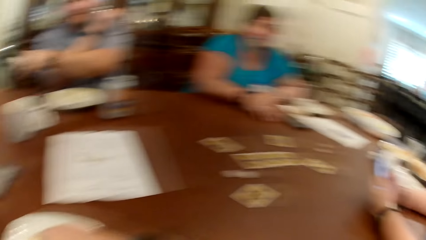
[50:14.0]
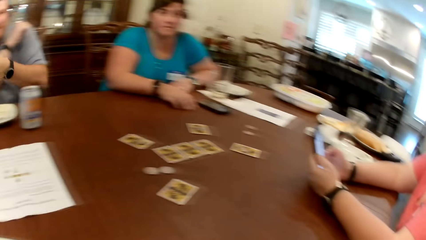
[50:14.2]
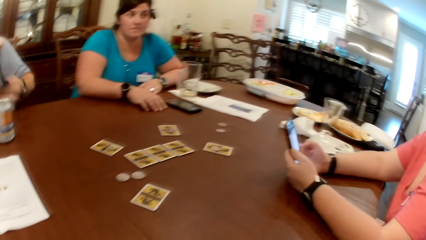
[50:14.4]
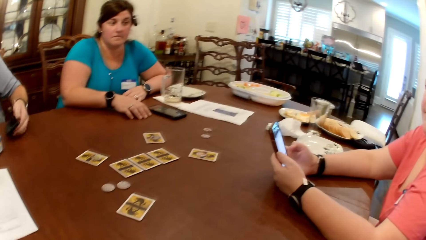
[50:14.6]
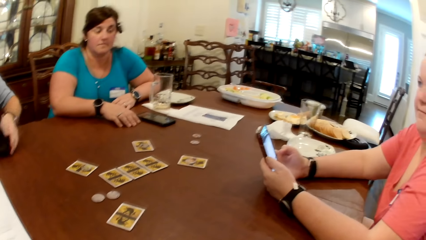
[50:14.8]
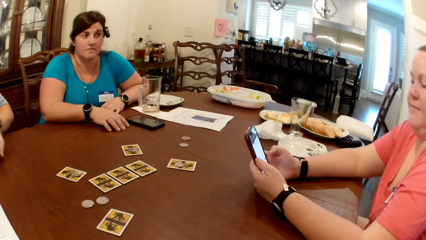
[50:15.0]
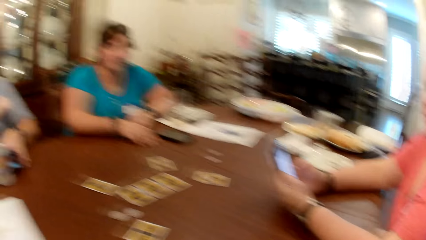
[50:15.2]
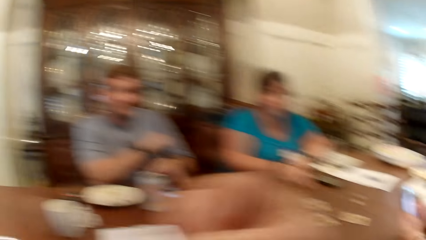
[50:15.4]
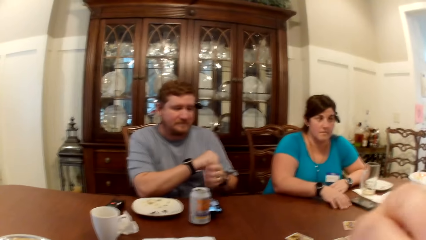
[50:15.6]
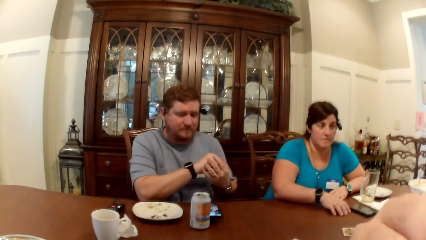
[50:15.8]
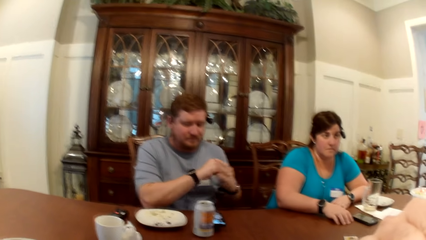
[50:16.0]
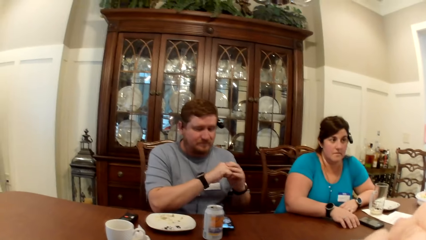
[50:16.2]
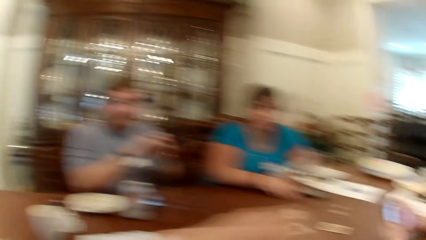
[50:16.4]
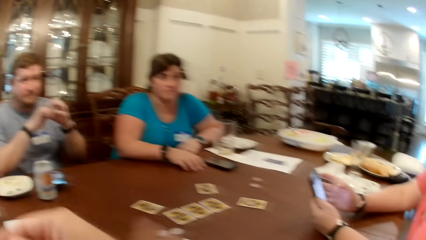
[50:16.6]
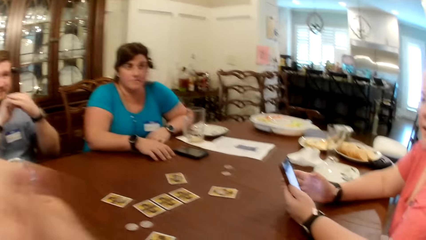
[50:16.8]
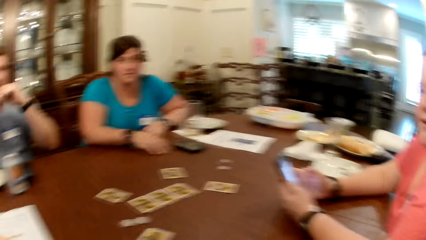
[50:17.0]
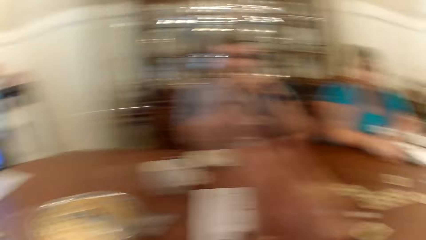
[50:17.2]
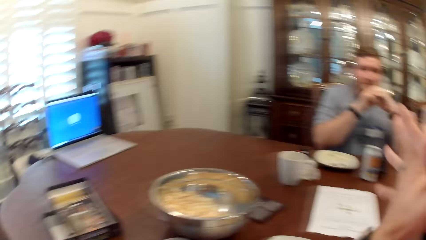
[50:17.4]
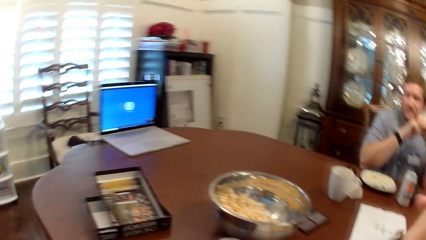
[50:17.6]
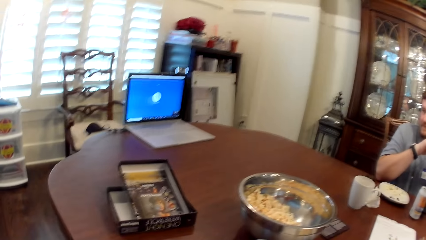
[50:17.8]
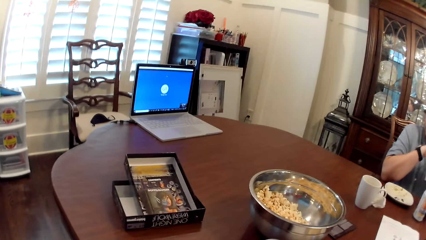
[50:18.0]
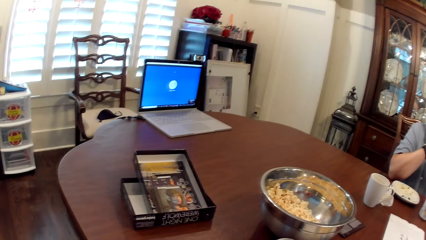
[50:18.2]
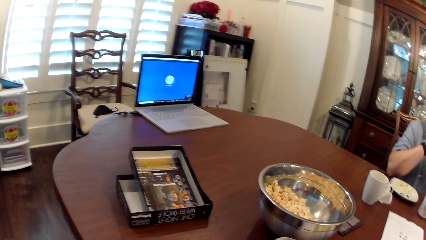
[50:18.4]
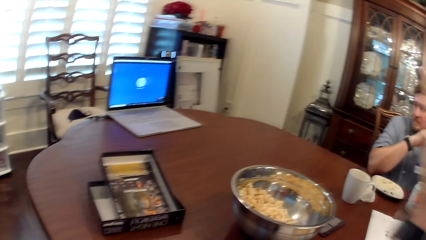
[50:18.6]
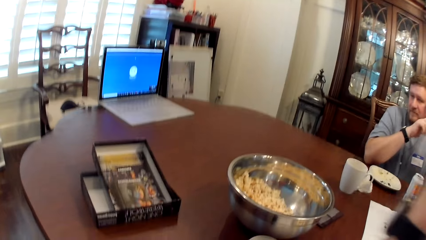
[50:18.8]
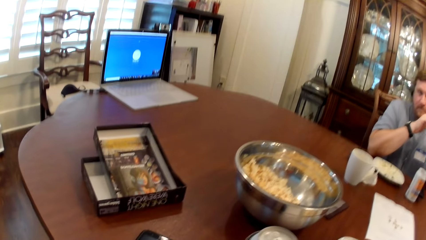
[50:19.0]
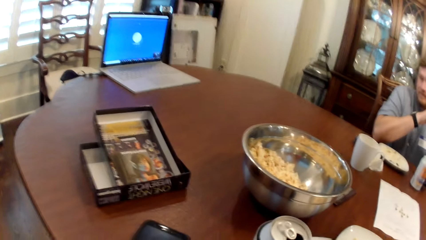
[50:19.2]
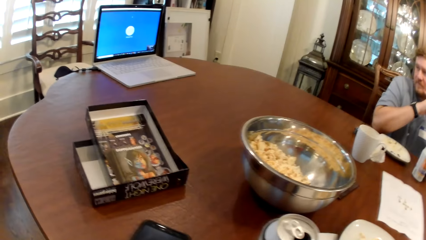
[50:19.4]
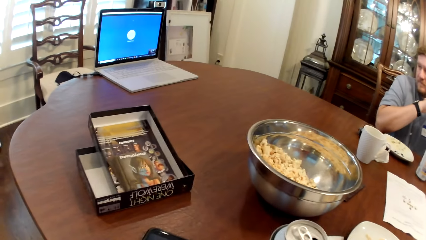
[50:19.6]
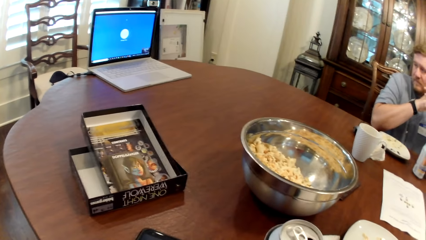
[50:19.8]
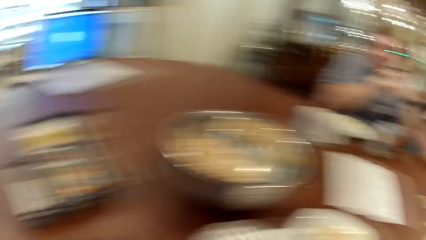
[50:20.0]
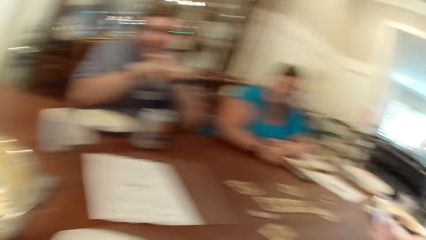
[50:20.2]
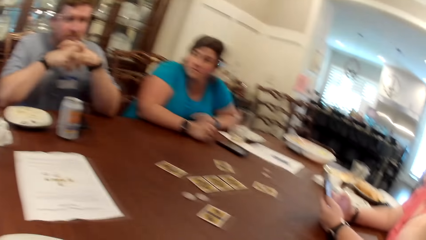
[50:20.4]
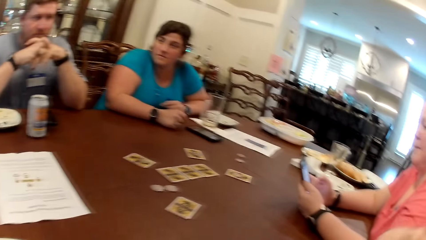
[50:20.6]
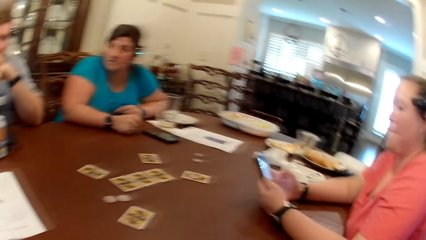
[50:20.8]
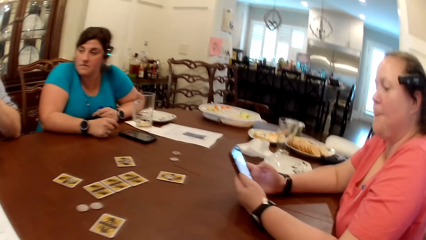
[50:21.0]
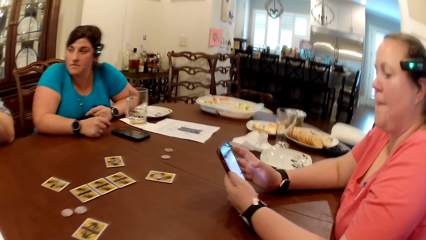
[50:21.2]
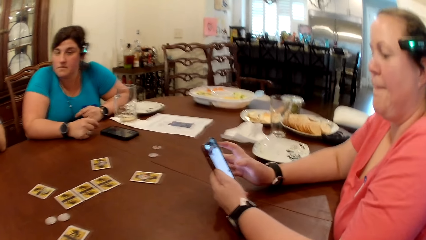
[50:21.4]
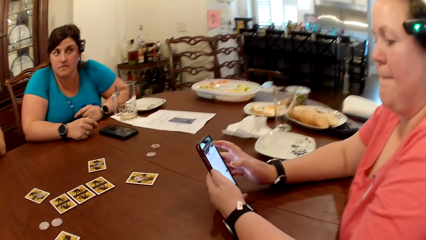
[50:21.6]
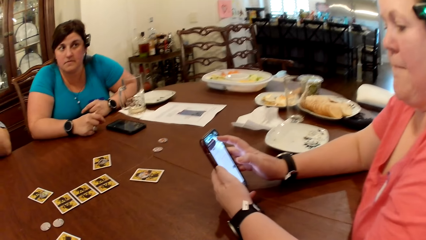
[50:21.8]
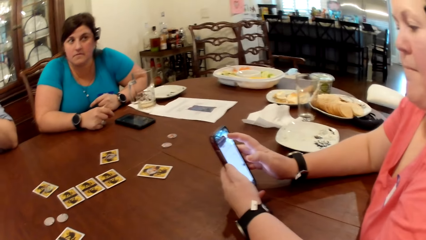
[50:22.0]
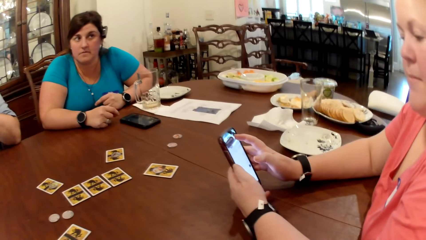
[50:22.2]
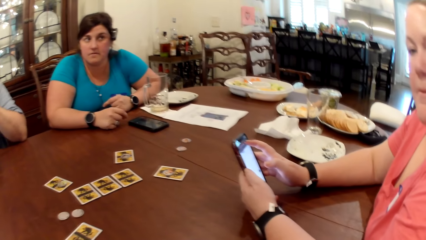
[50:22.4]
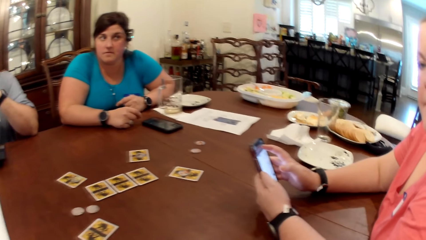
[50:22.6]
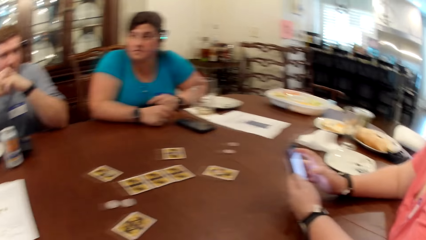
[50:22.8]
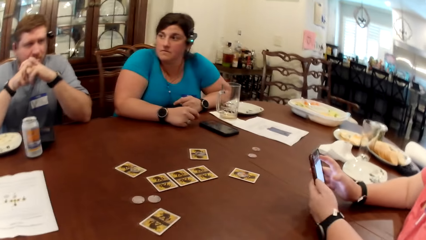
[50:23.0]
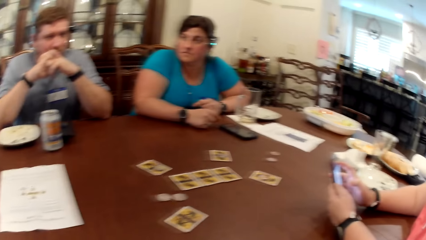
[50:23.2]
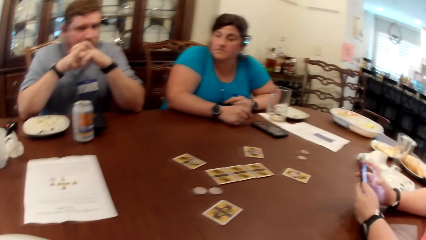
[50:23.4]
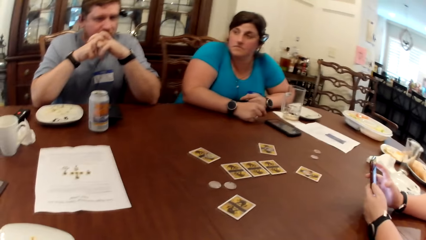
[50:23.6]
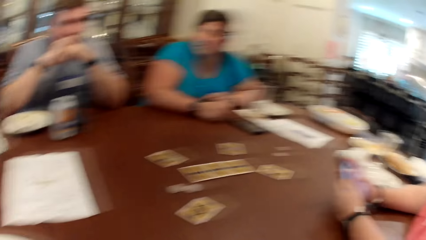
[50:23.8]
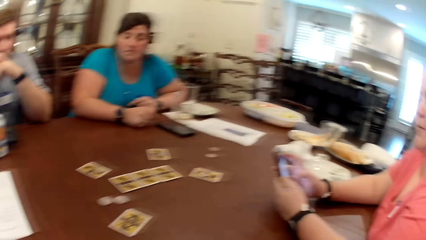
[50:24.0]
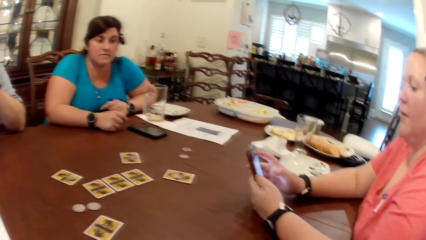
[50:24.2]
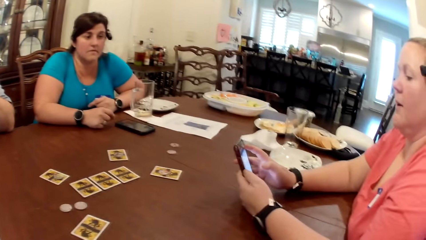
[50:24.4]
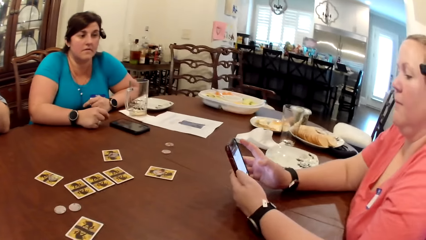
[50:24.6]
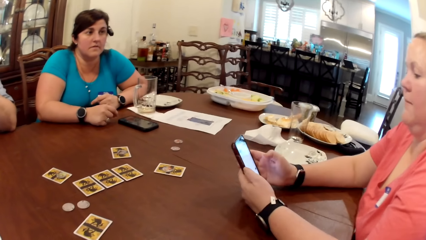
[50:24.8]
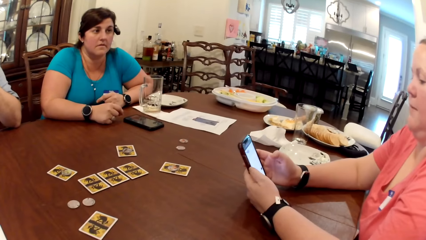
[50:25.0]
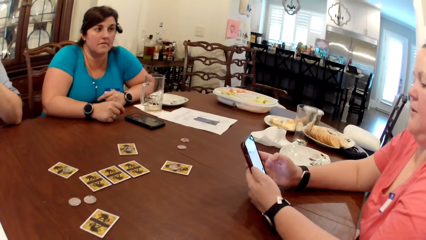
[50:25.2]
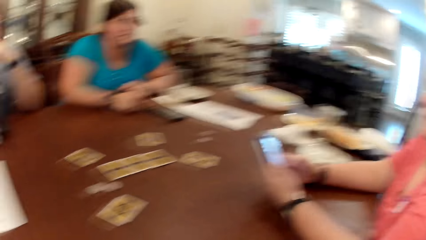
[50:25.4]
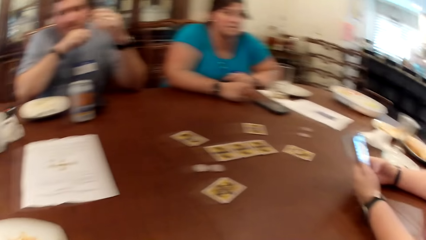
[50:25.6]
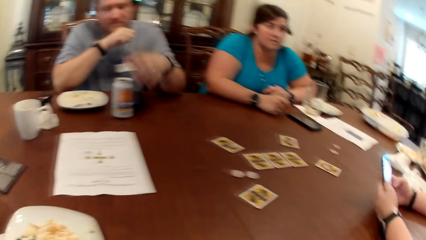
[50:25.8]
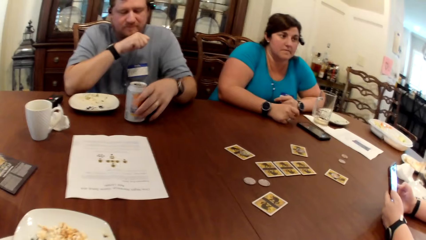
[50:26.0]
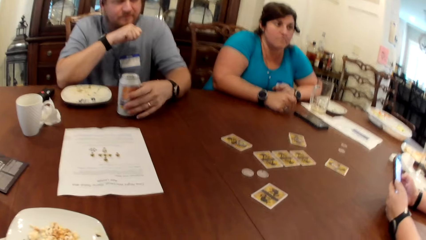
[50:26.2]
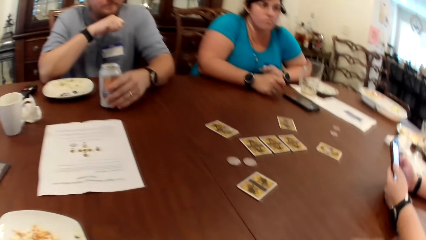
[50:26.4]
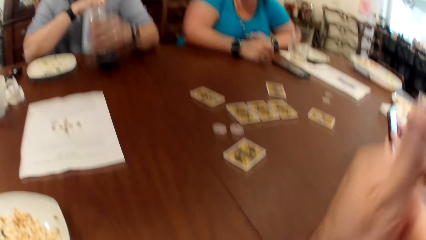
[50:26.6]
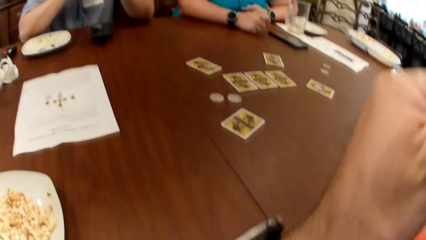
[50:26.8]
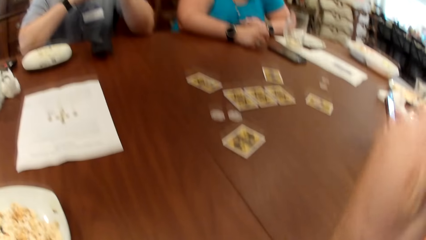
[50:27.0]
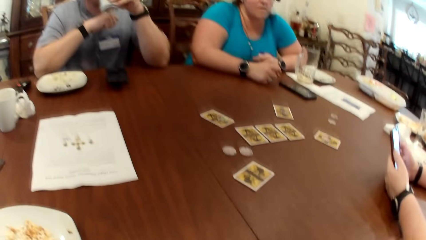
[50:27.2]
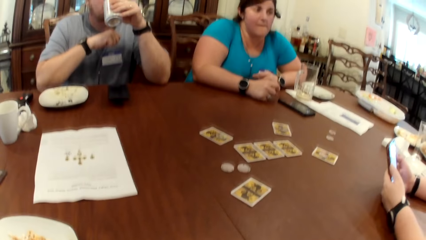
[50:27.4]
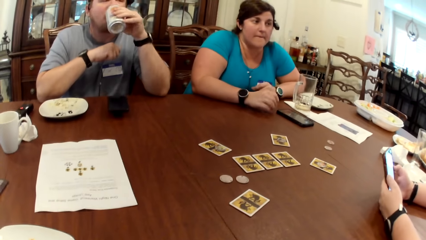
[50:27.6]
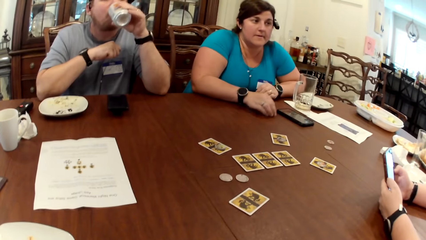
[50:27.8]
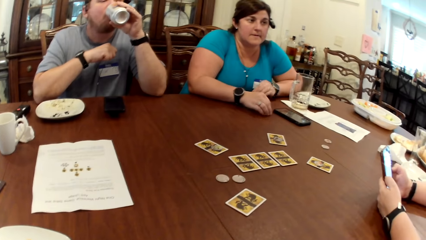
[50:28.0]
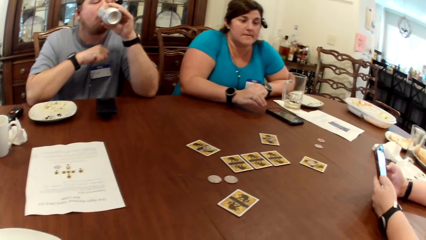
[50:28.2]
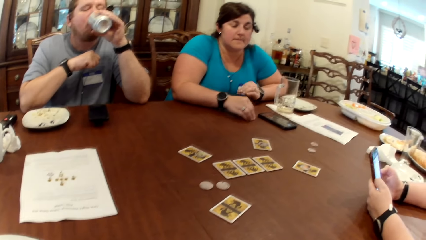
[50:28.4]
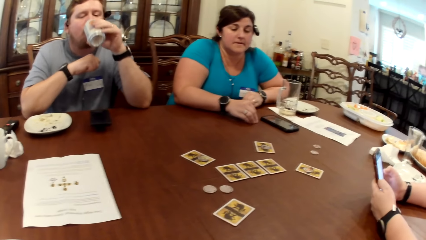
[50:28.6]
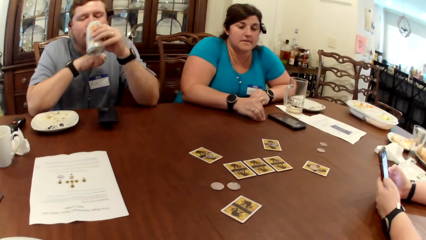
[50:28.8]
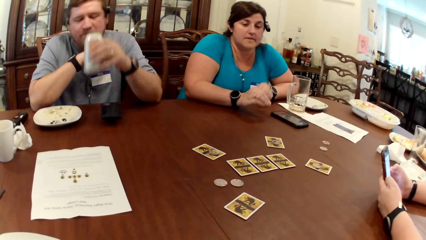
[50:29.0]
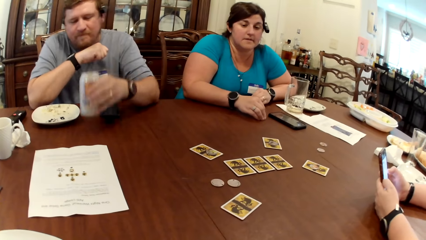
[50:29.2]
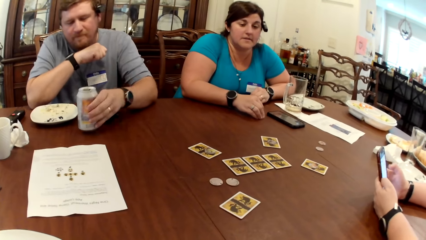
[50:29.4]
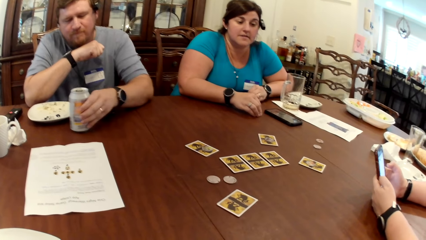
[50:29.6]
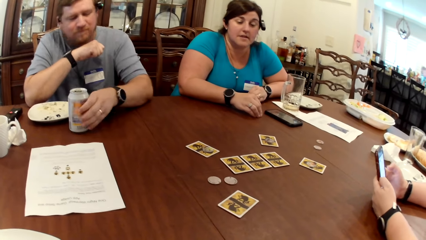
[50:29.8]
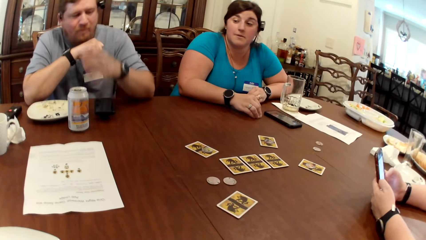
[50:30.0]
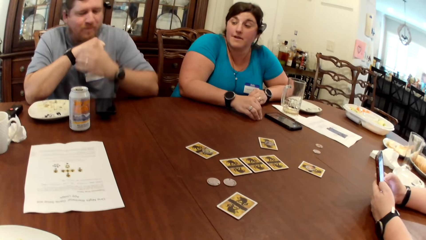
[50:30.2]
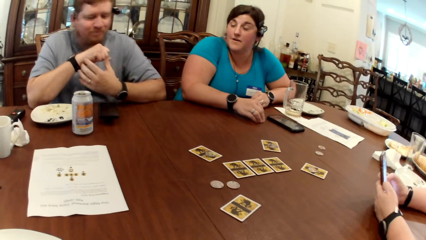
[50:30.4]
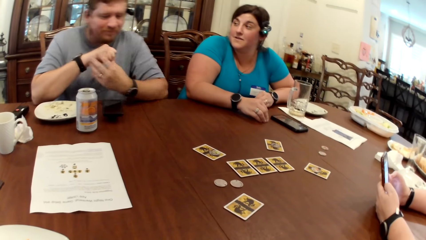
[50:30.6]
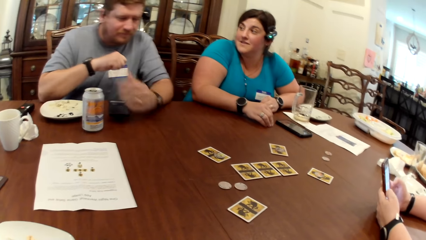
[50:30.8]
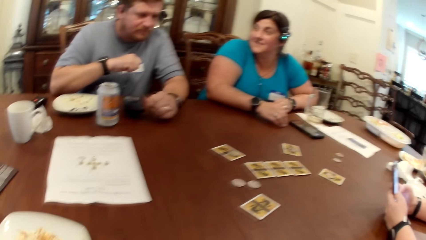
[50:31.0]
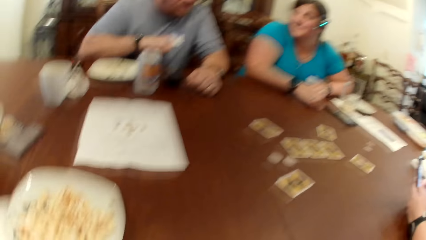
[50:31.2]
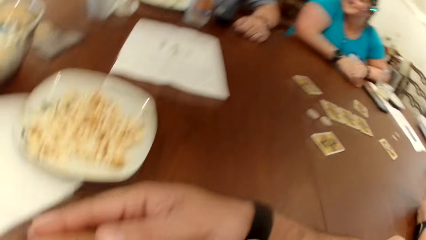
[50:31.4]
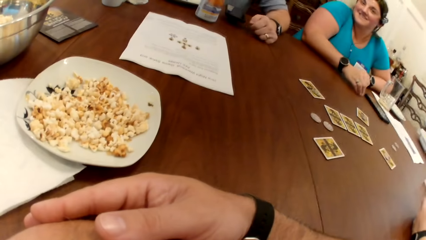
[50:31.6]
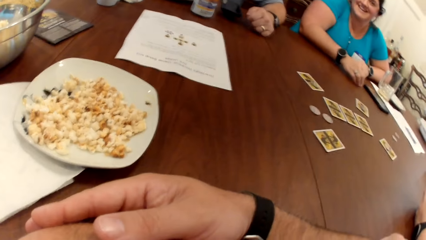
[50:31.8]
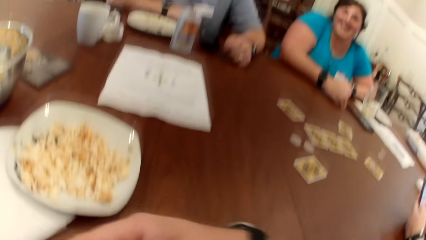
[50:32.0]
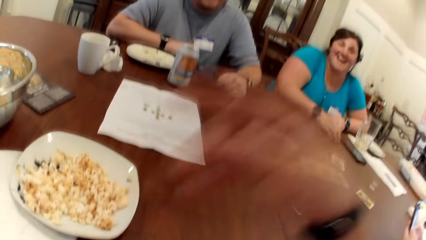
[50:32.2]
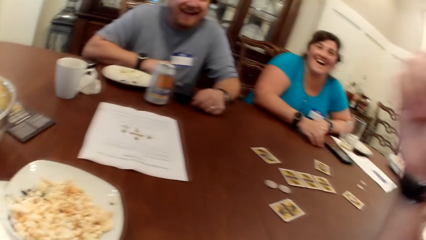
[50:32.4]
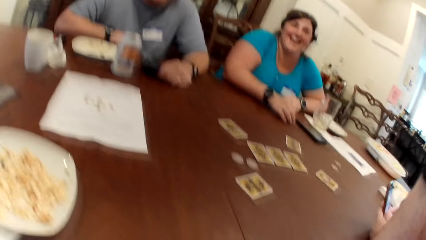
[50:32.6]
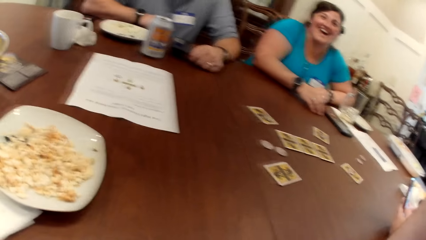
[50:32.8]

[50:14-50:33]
A man places a phone on the table with his left hand. The man picks a can of beer on the table with his left hand, drinks from the can of beer on the table with his left hand, and drops the can of beer on the table with his left hand. The camera wearer raises his right finger.
